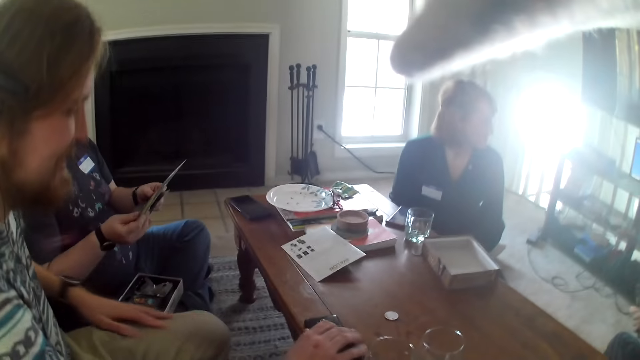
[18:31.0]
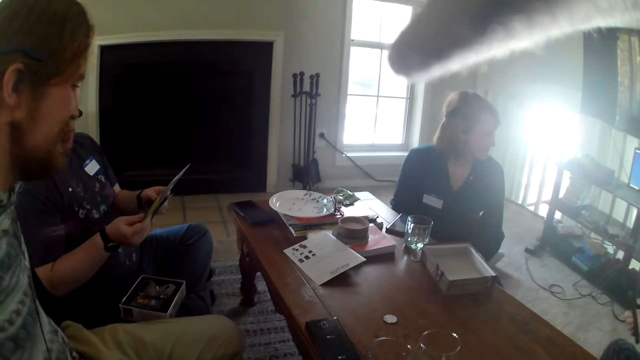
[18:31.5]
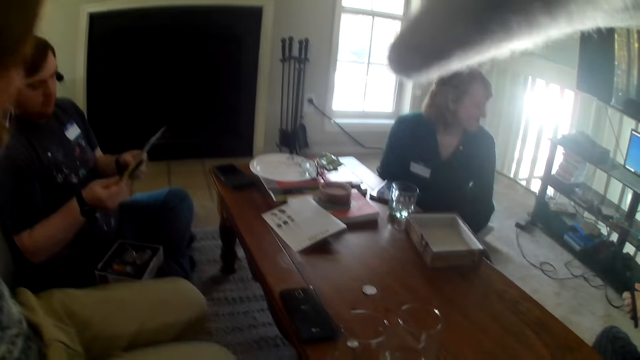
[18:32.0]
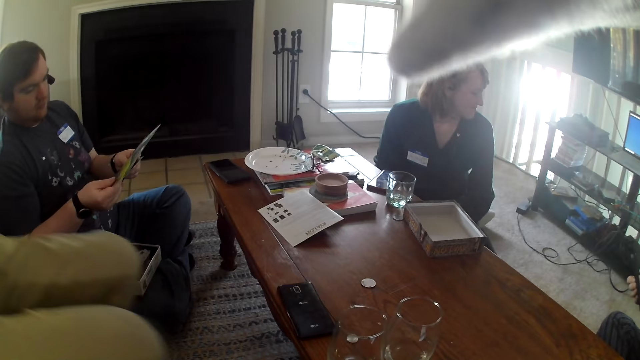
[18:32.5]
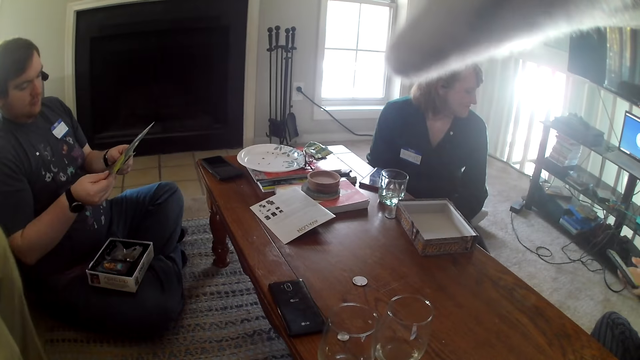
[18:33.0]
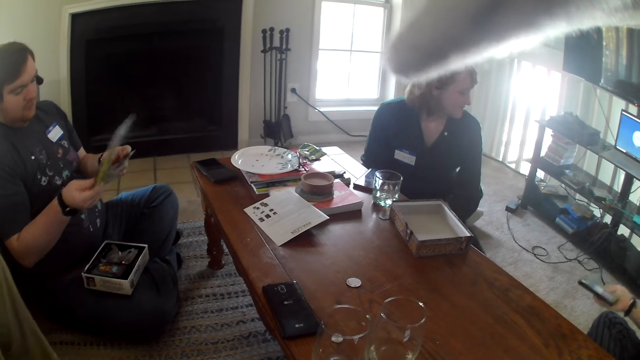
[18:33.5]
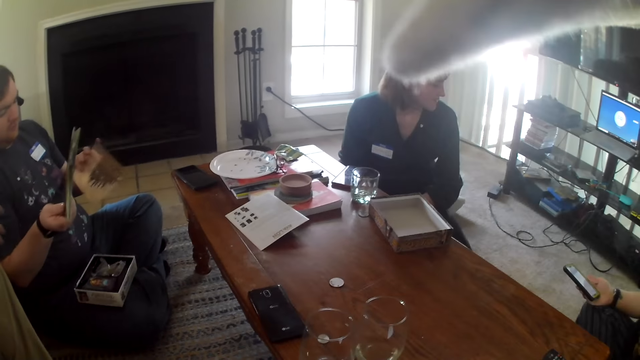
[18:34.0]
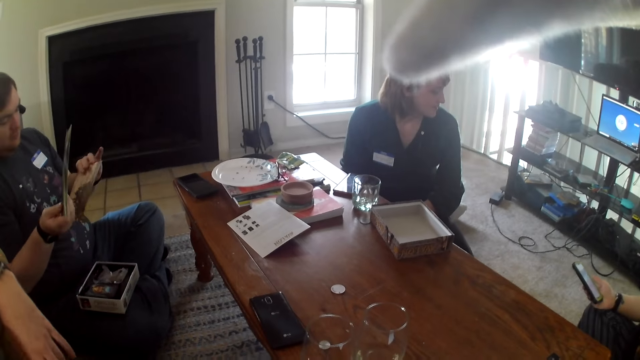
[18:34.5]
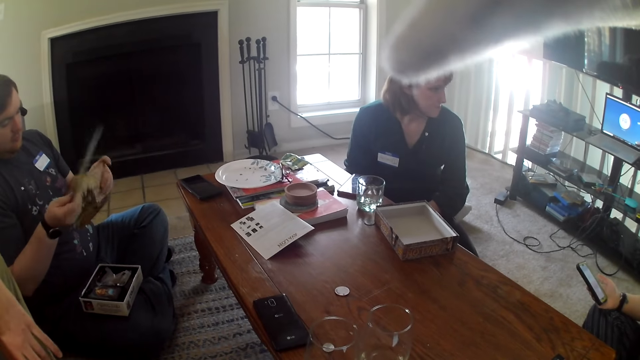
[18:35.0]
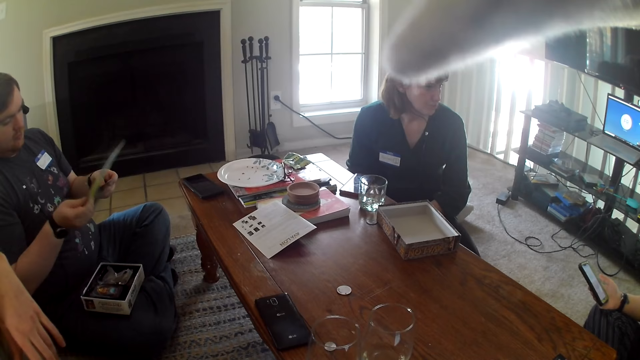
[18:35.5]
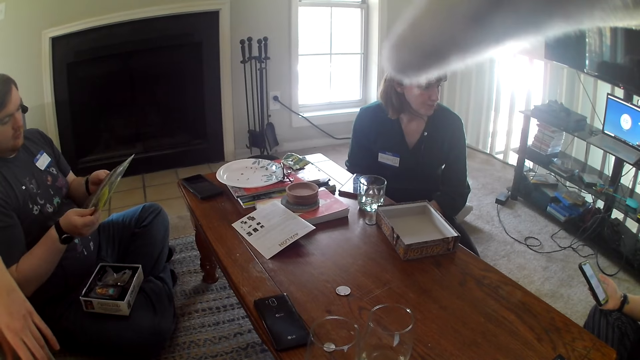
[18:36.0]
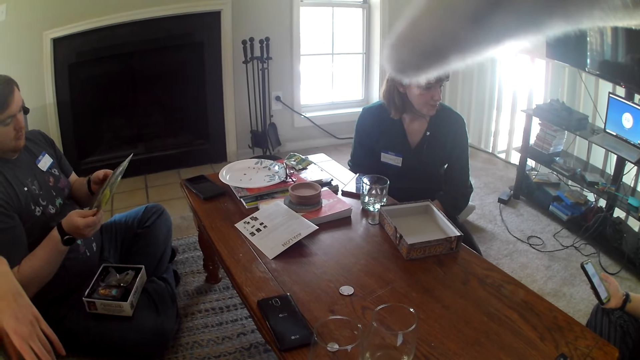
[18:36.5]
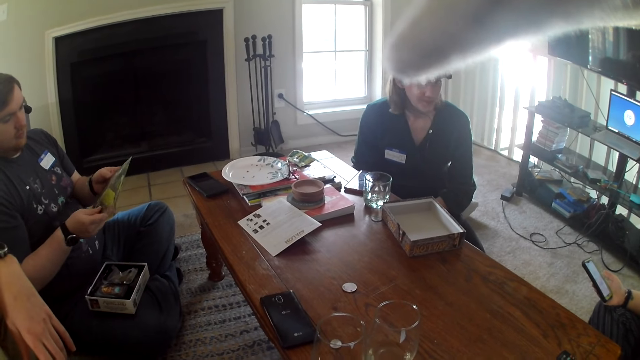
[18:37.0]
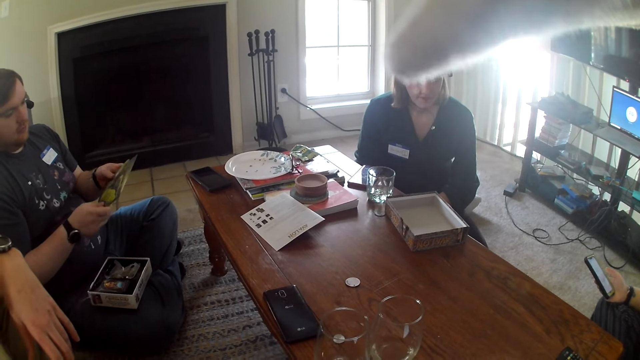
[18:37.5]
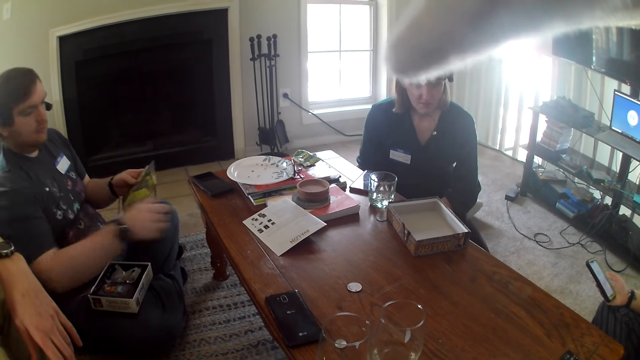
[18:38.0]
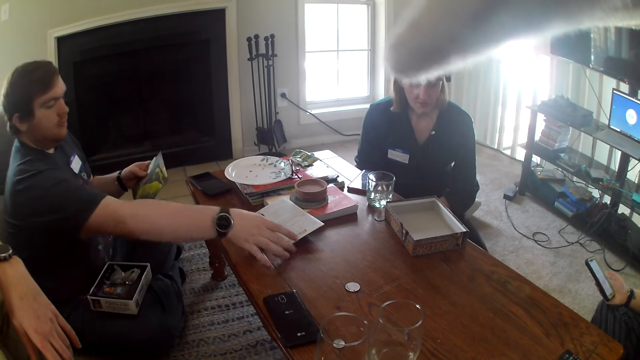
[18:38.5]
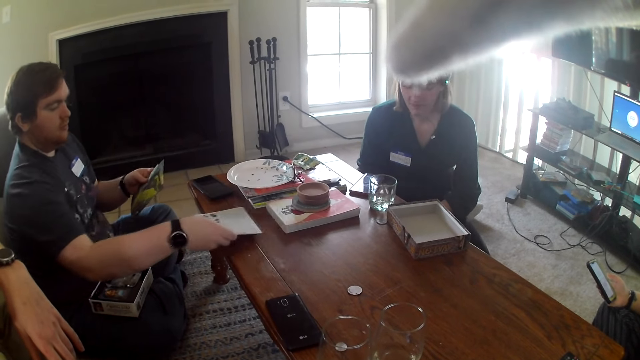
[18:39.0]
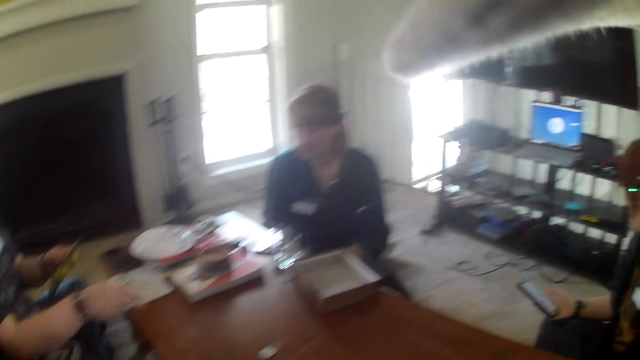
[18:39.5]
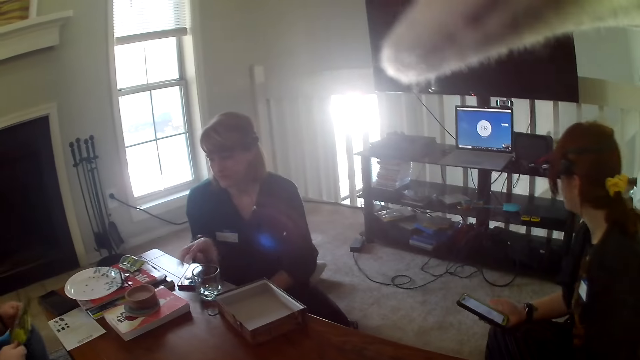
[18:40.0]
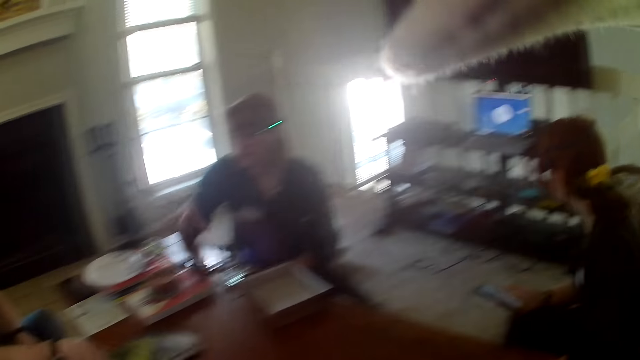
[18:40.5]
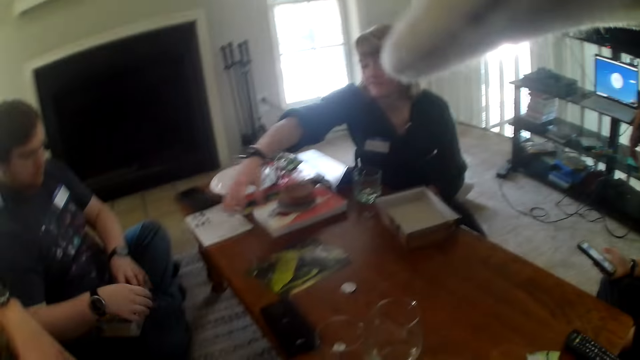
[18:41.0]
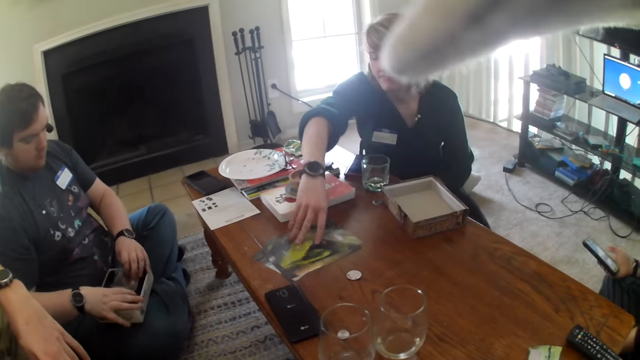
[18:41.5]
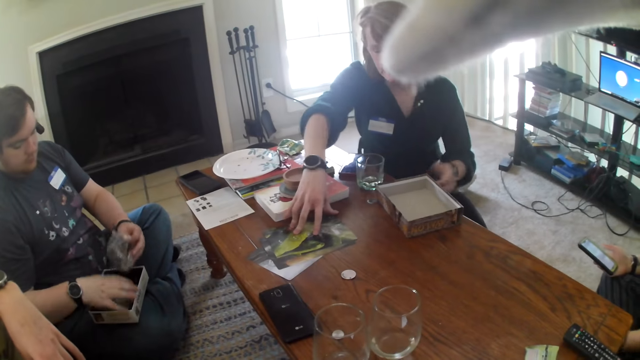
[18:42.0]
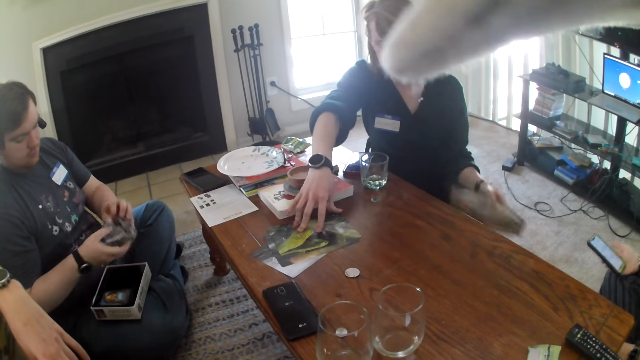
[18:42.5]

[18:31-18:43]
A man places the phone on the table. The camera wearer stares at a woman. Another man picks paper from the table and moves the paper on the table. The camera wearer stares at the woman. The woman picks paper from the table, moves the paper on the table, and picks up the box.

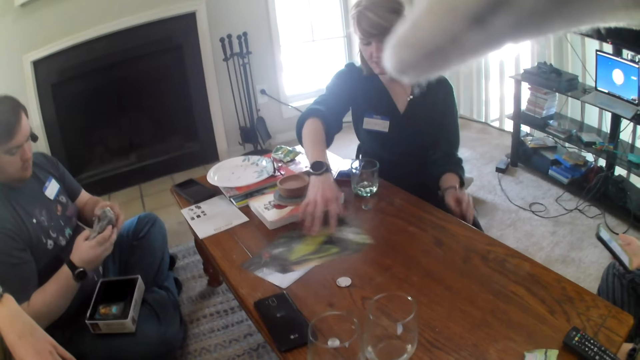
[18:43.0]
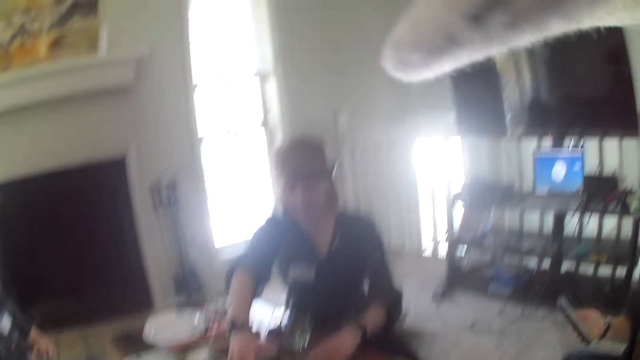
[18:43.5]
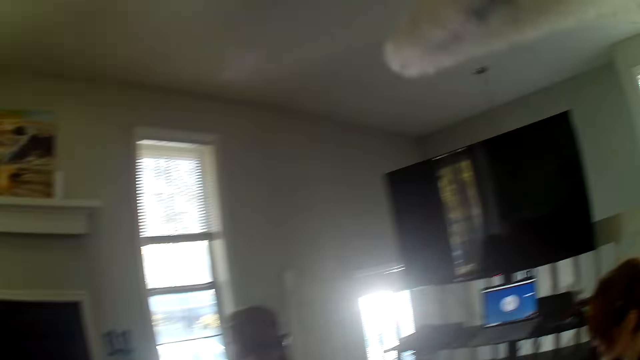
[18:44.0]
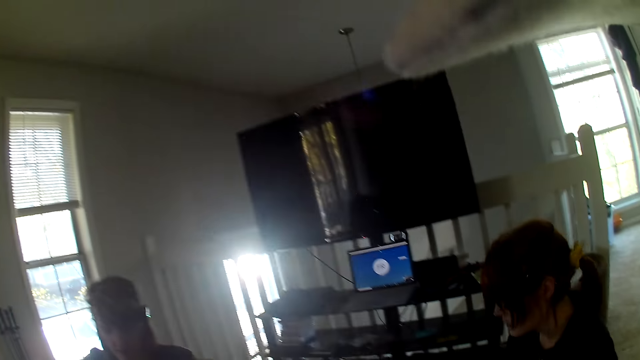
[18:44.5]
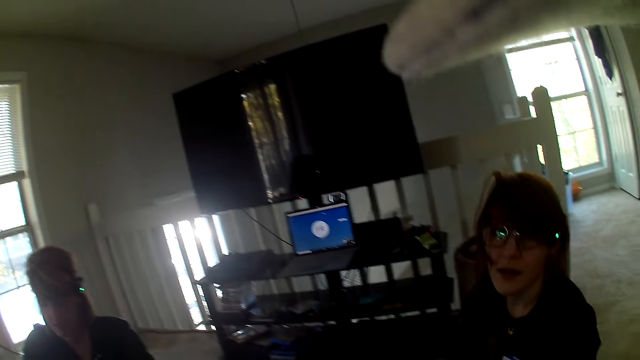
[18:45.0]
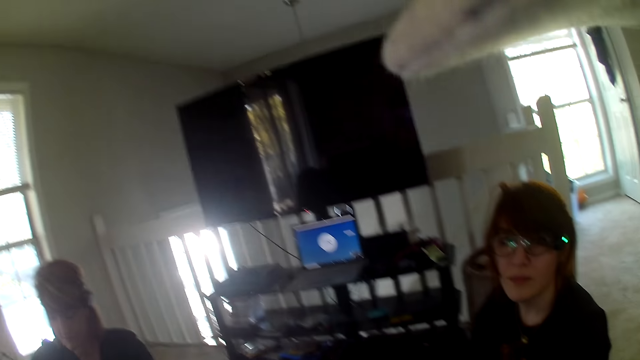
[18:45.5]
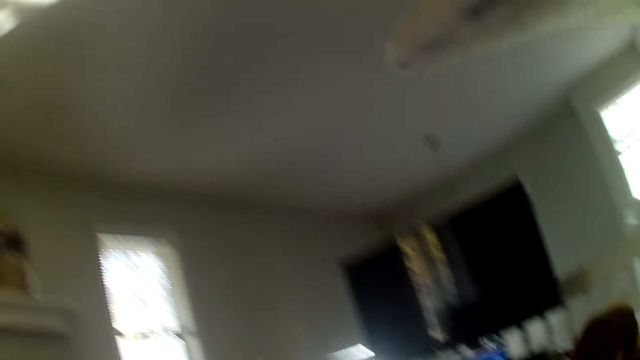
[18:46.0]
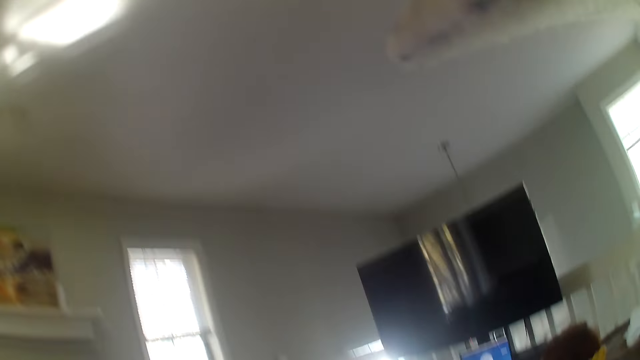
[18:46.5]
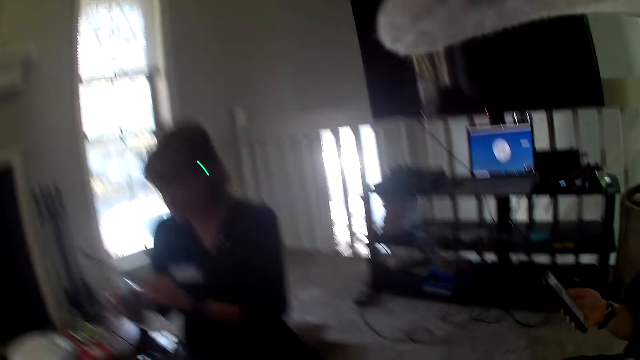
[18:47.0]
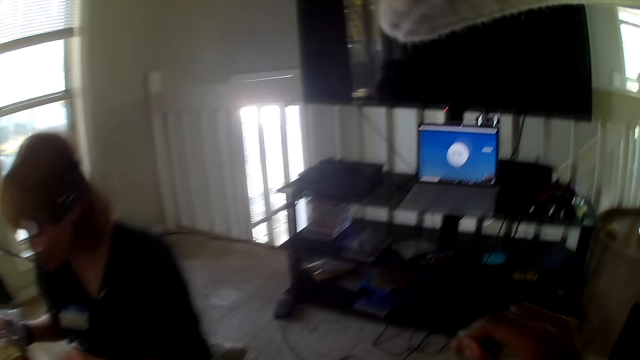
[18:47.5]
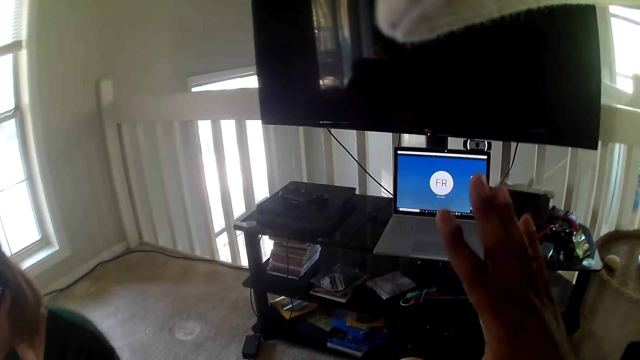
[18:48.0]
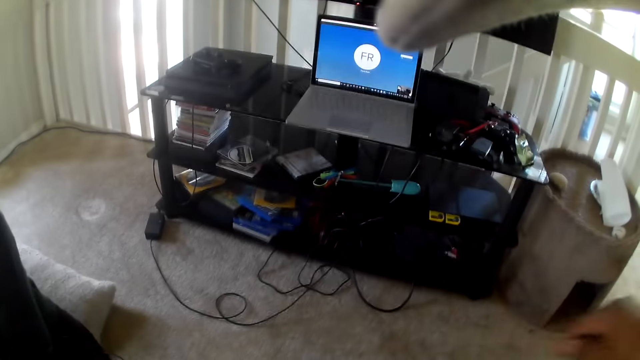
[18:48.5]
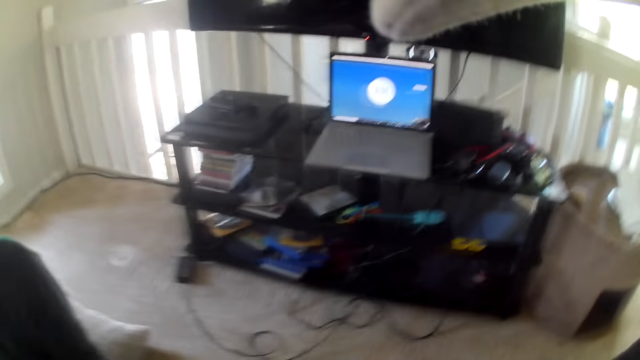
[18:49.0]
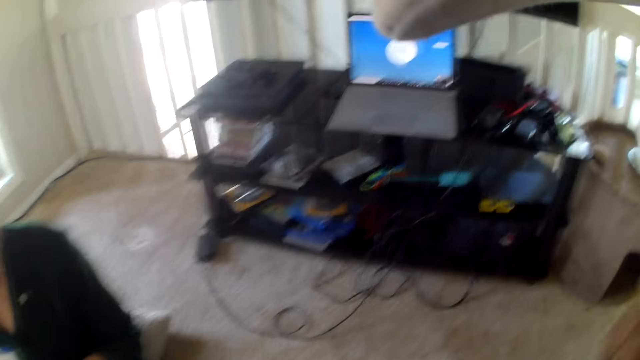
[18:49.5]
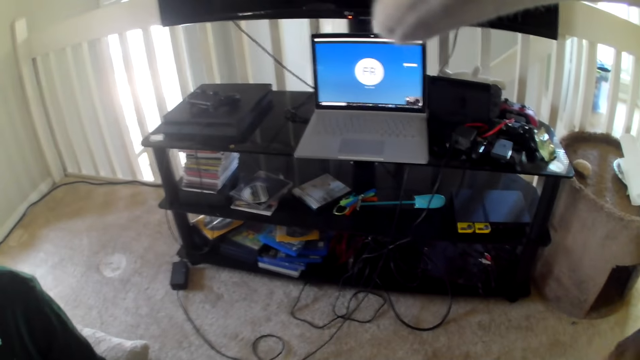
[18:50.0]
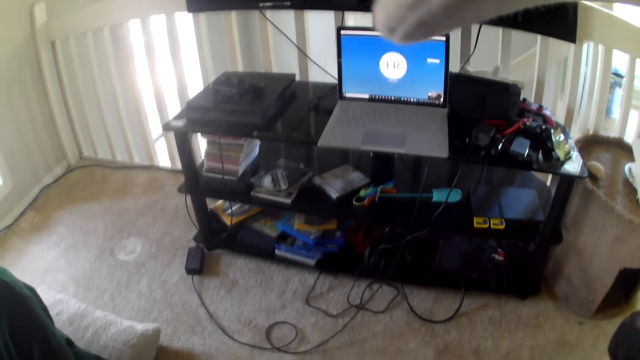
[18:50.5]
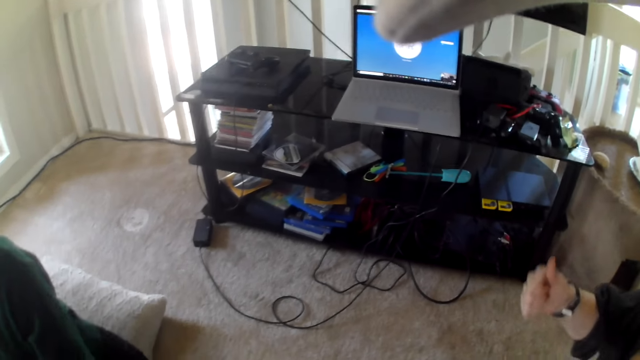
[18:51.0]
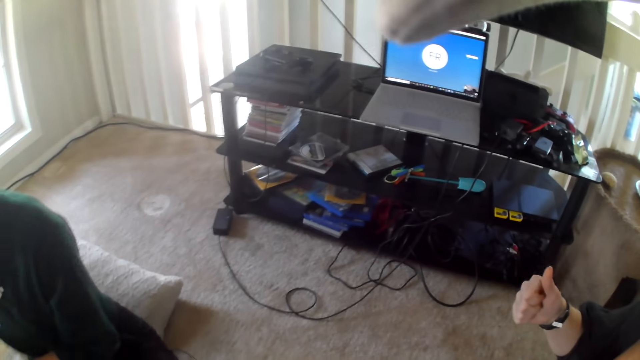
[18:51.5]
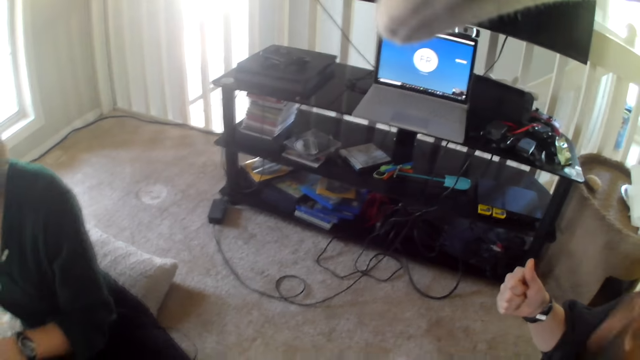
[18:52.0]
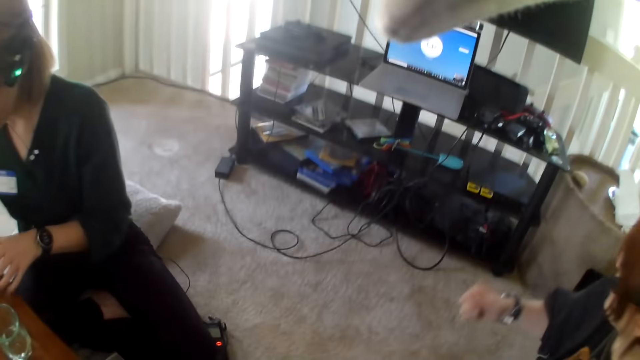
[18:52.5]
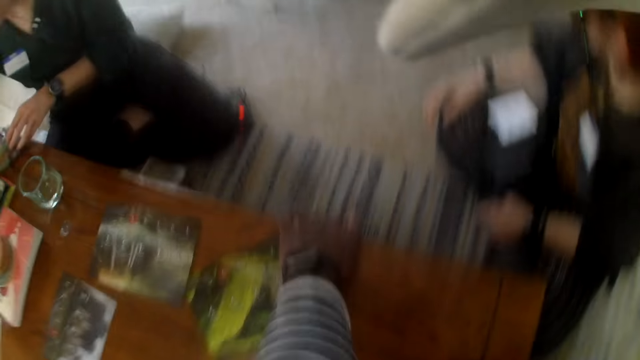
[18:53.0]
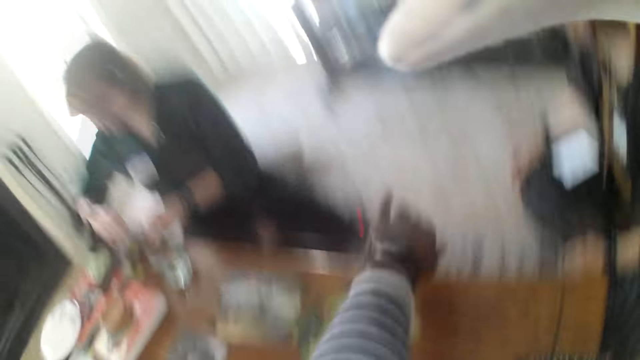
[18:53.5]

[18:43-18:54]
The camera wearer puts the box under the table. They look around the apartment. They stare at a woman. They look around the apartment. They stare at the laptop.
